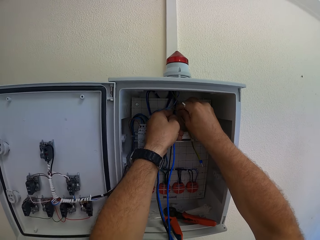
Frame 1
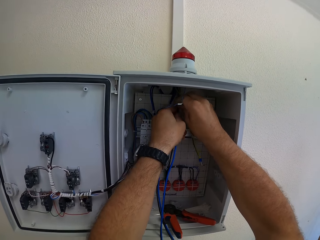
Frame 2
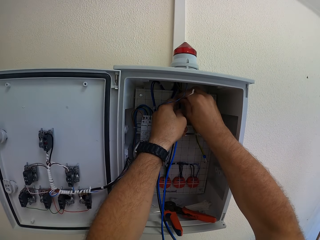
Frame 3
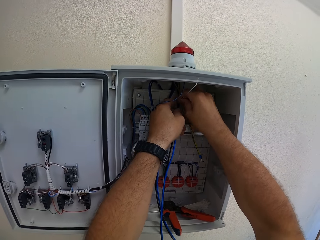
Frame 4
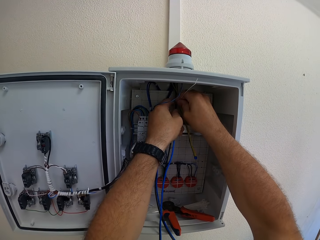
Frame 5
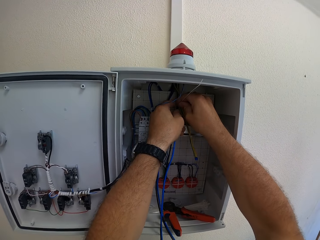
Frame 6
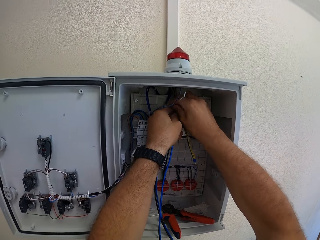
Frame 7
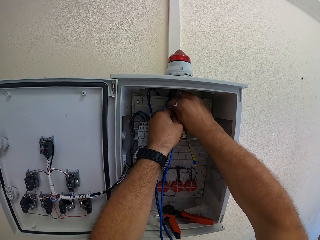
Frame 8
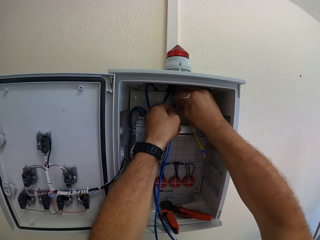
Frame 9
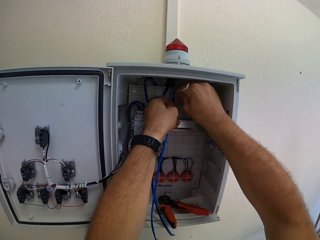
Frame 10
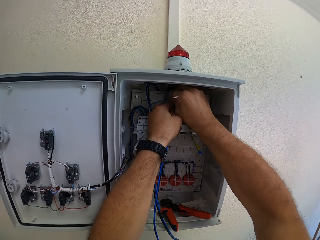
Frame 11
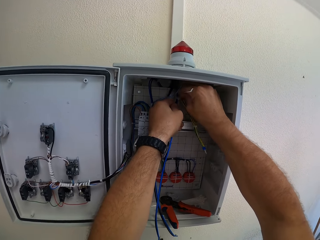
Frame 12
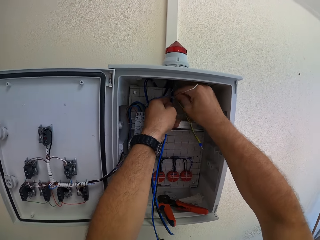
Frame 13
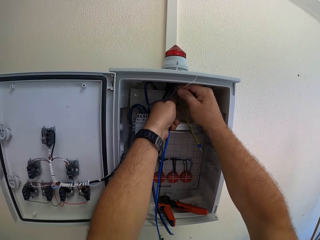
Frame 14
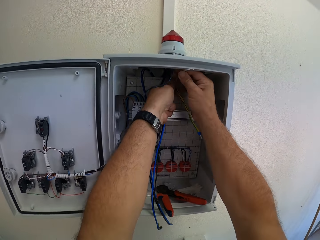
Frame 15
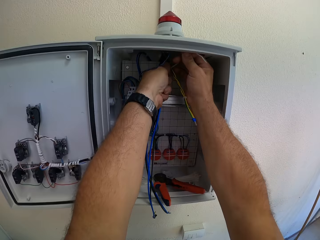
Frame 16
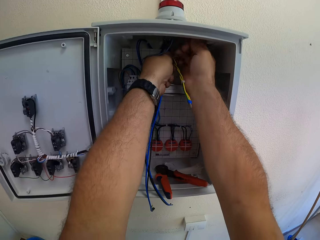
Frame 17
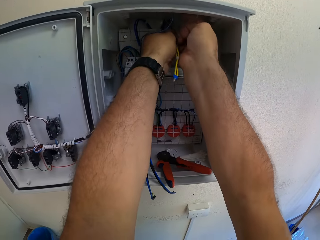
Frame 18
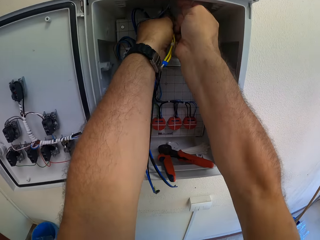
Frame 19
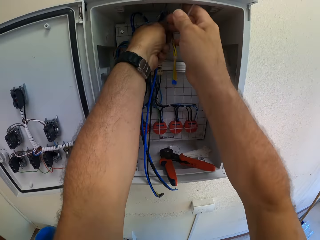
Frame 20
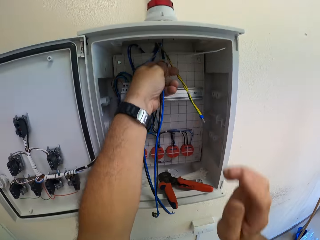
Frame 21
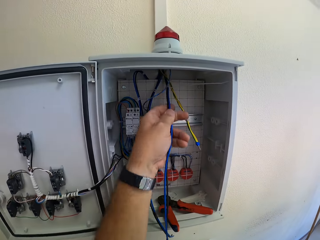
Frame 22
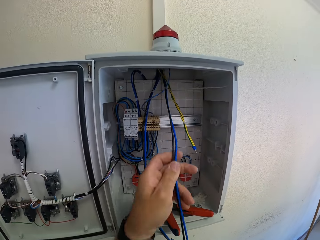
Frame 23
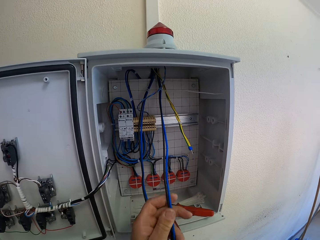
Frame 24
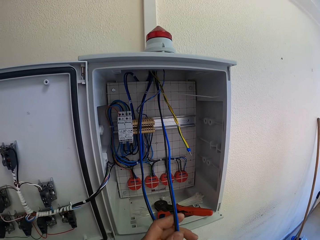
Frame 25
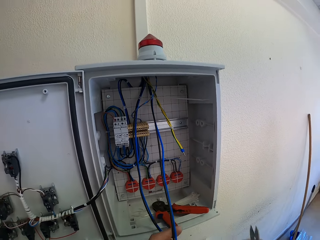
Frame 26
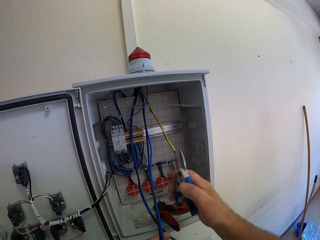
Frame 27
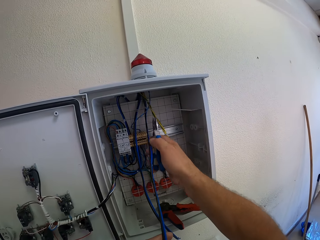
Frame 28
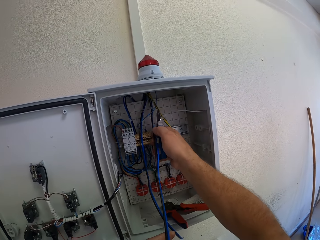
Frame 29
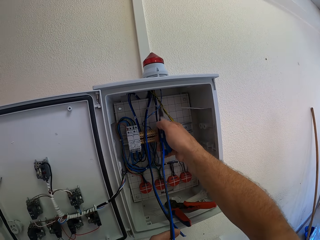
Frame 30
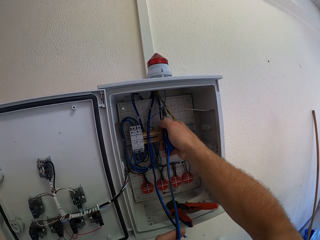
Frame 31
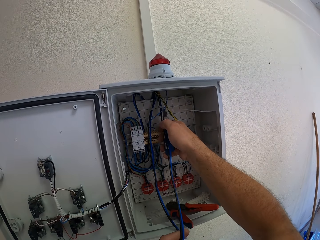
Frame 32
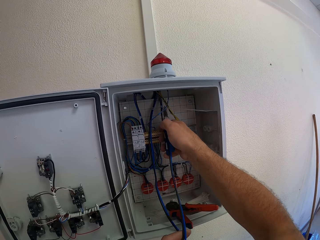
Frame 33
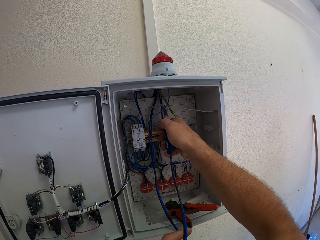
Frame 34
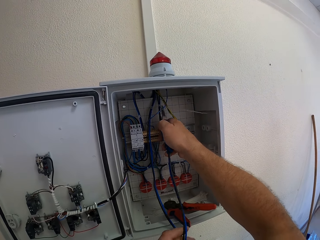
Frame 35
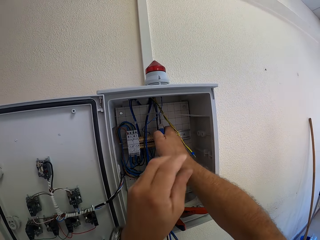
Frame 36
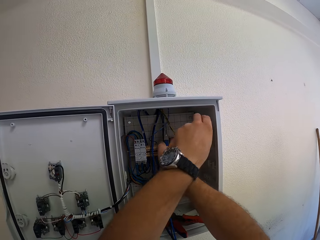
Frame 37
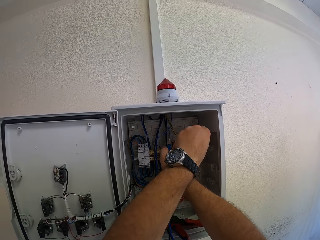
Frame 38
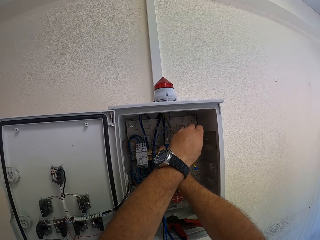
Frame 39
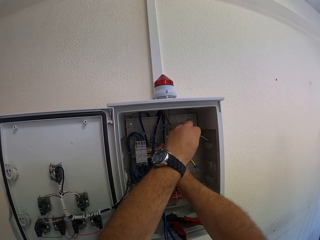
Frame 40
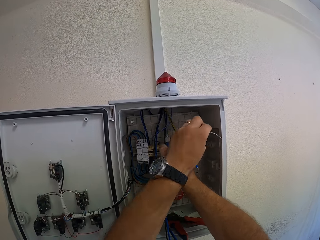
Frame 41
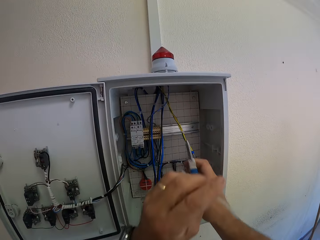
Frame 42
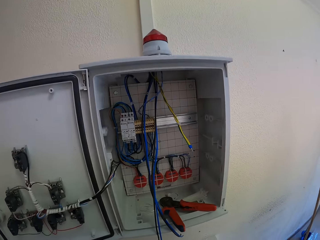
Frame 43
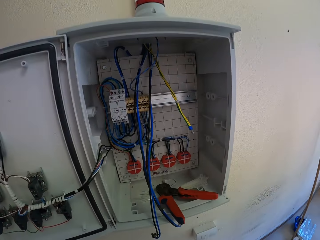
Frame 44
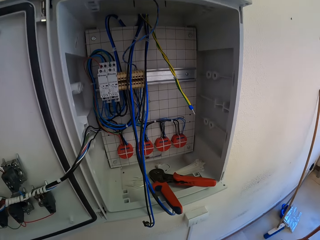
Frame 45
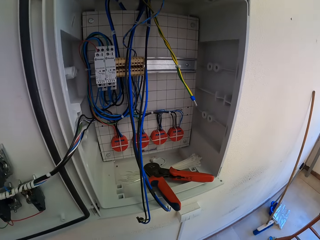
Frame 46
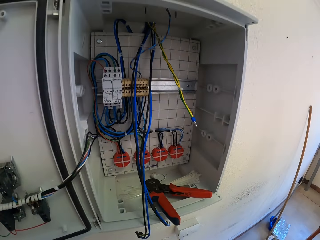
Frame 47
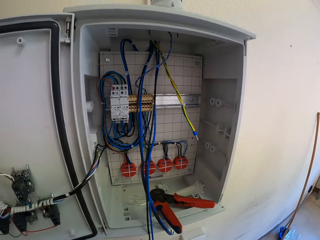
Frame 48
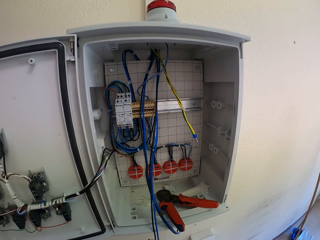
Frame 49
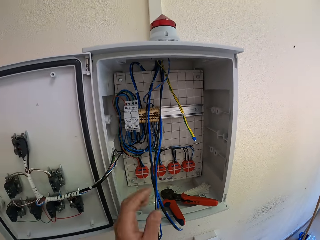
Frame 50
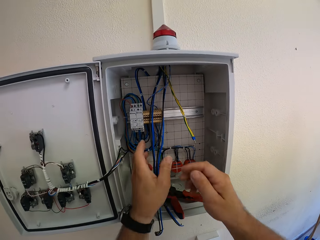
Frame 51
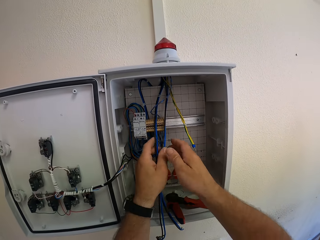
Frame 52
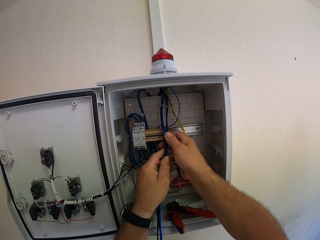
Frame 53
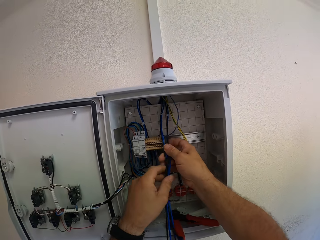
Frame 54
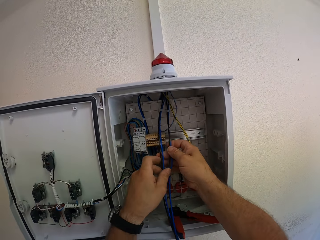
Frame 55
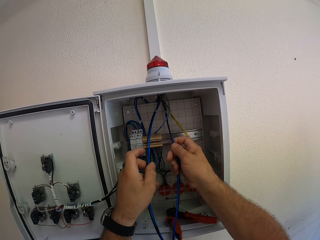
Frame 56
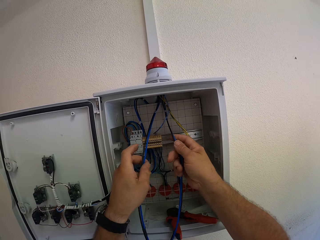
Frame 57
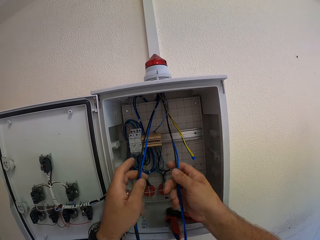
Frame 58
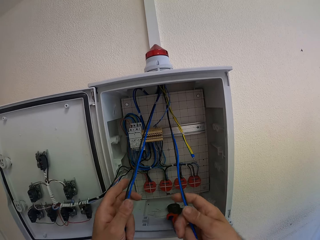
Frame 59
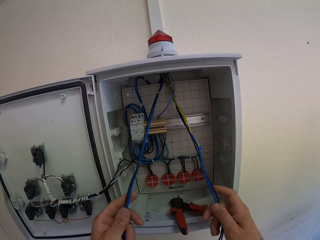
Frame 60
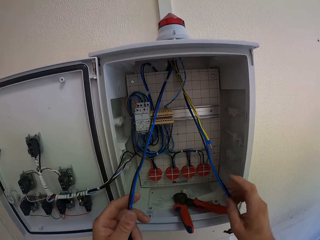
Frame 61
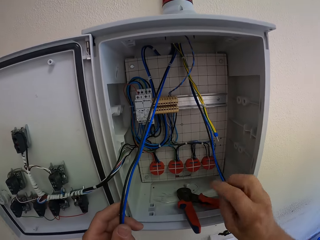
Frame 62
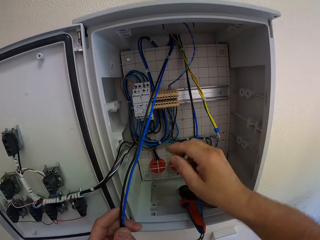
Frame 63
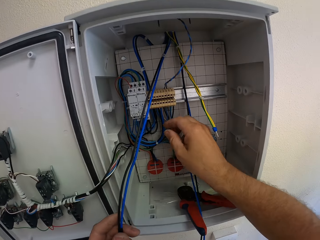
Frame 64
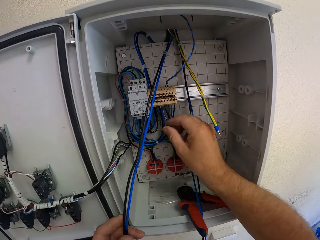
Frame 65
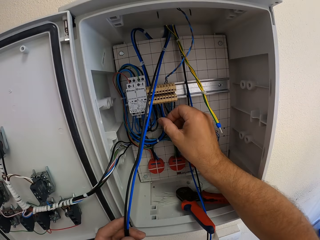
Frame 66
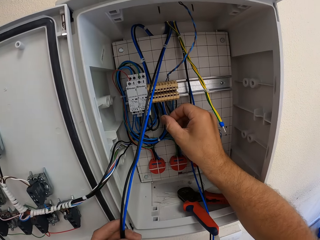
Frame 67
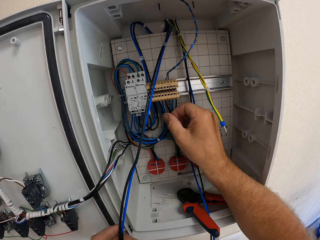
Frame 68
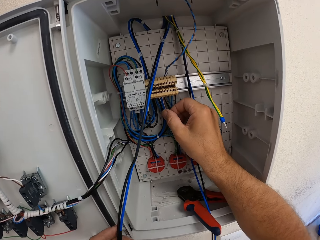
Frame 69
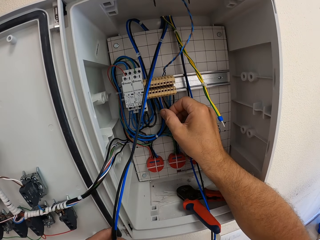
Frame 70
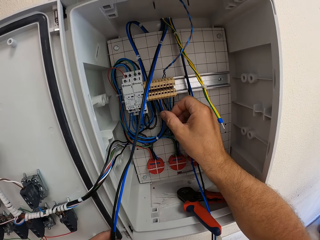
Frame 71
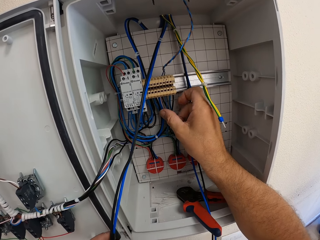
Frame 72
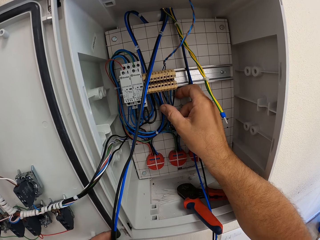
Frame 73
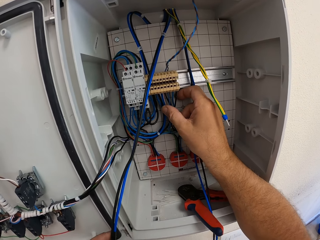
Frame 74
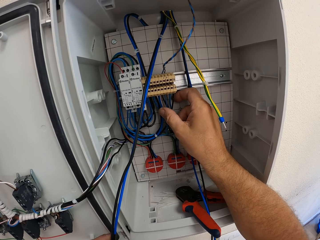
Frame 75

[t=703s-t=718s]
The camera wearer tightens the cable tie. He takes the Kevlar scissors or plier. He cuts the cable tie with the Kevlar scissors. He drops the cut end of the cable tie. He drops the plier. He adjusts the cables together and examines the wires in the meter box. He drops the wire on his right hand. He touches the cable with his right hand.

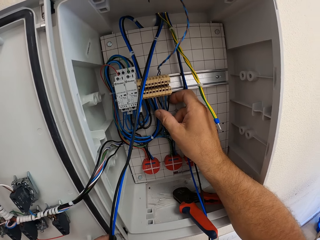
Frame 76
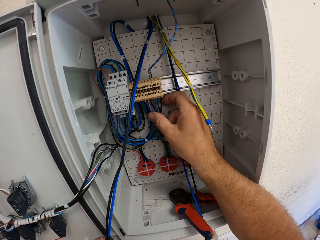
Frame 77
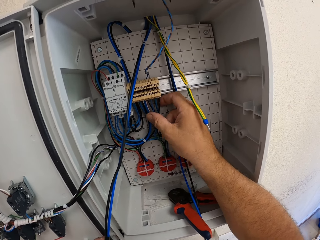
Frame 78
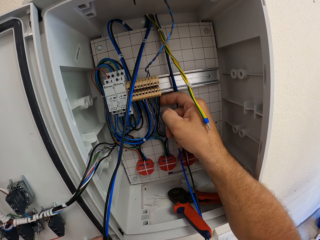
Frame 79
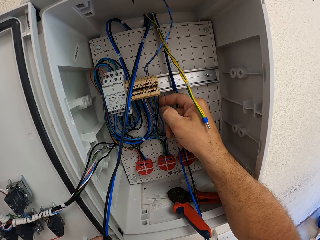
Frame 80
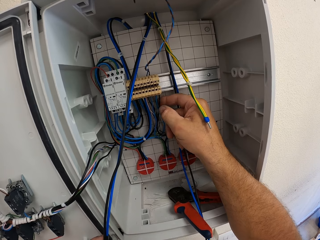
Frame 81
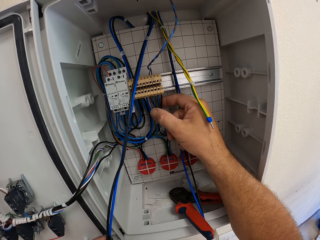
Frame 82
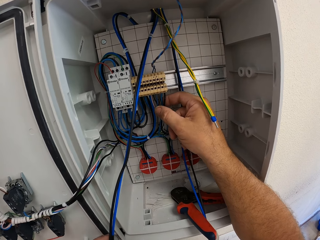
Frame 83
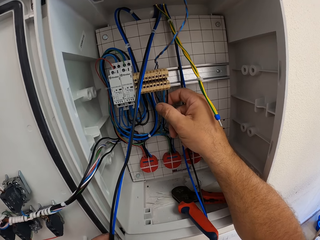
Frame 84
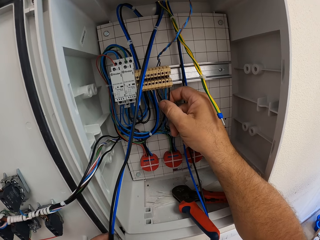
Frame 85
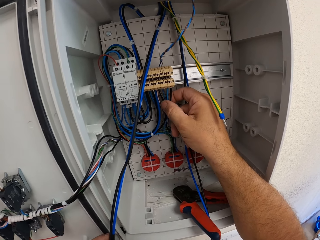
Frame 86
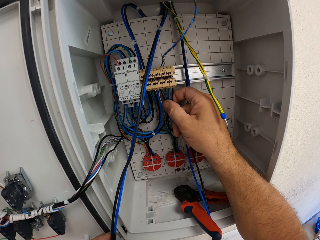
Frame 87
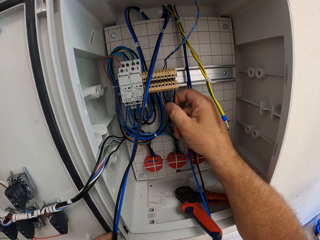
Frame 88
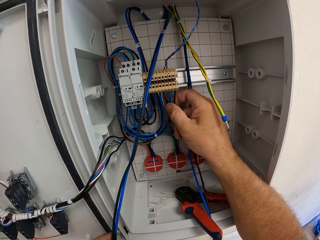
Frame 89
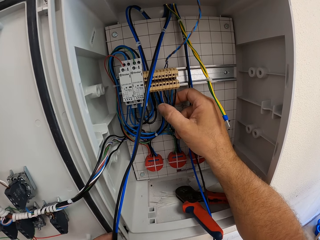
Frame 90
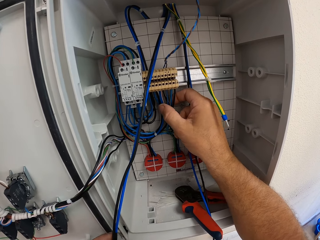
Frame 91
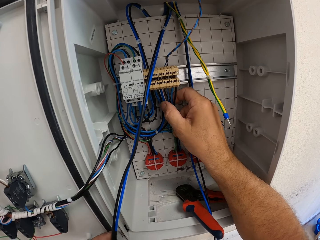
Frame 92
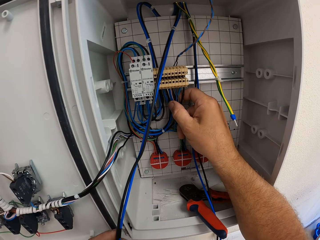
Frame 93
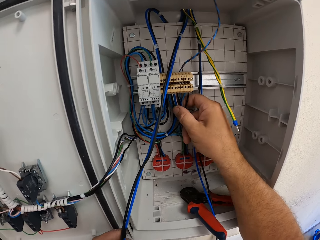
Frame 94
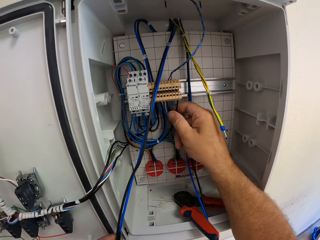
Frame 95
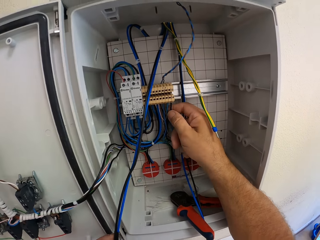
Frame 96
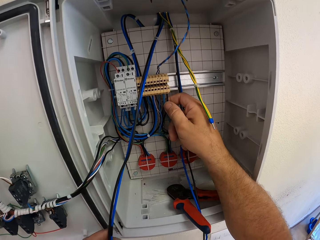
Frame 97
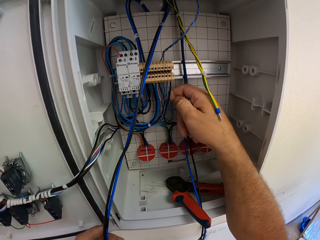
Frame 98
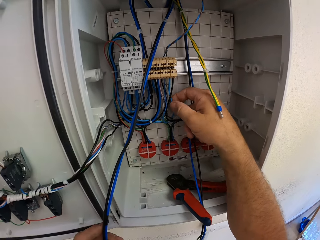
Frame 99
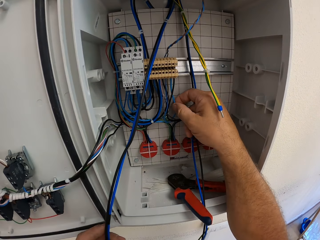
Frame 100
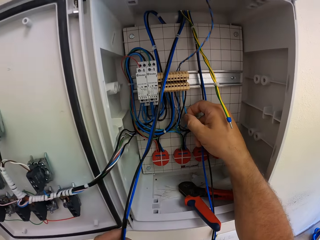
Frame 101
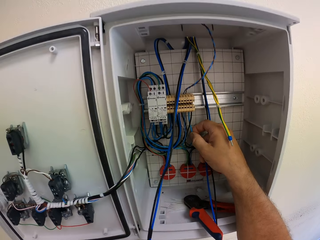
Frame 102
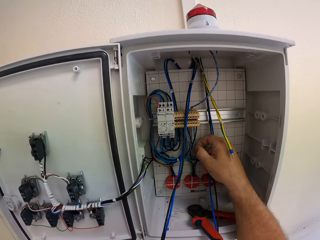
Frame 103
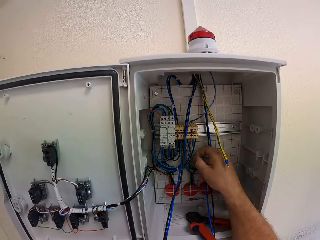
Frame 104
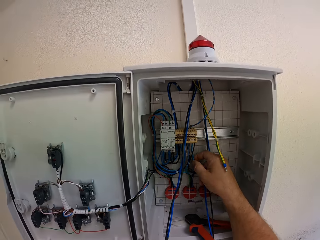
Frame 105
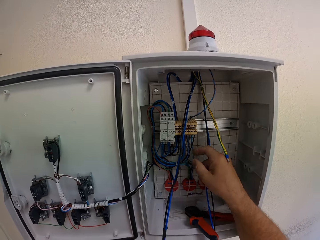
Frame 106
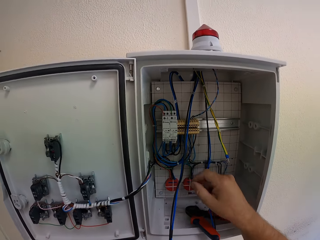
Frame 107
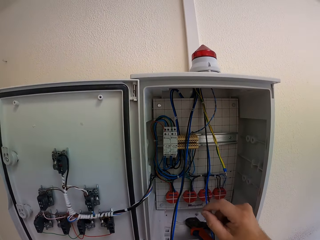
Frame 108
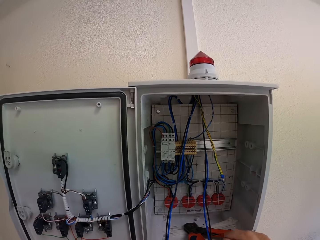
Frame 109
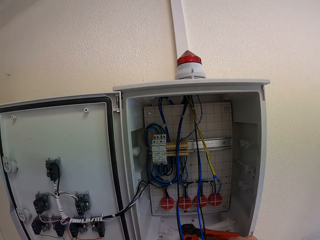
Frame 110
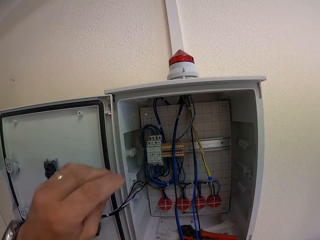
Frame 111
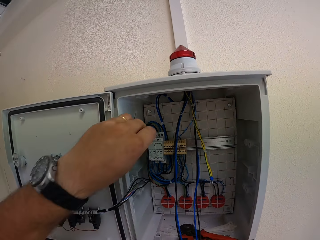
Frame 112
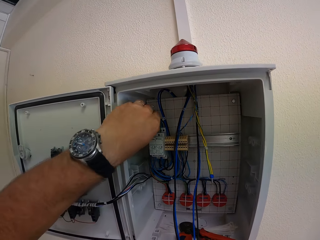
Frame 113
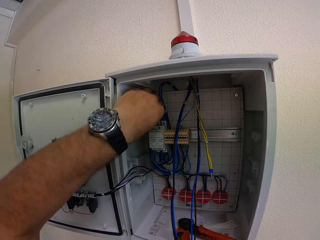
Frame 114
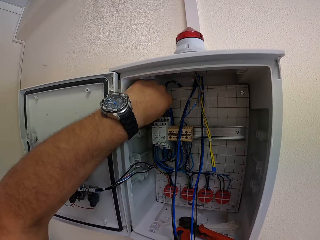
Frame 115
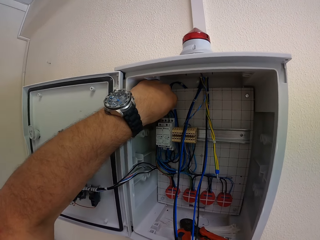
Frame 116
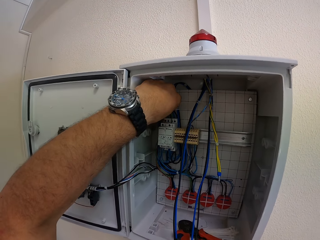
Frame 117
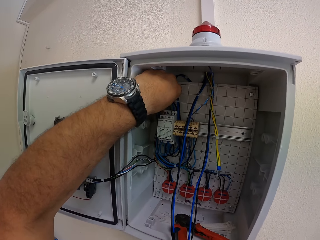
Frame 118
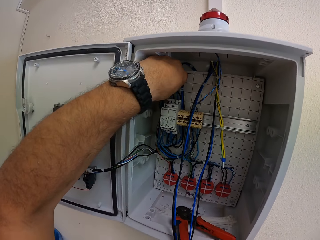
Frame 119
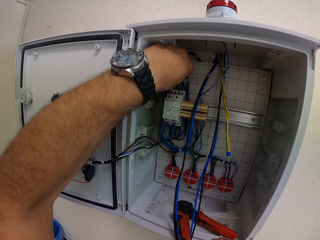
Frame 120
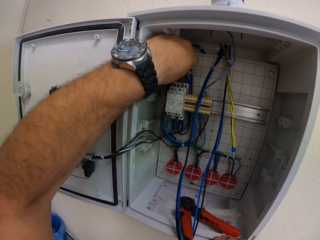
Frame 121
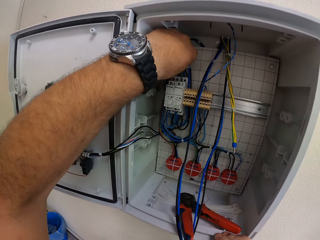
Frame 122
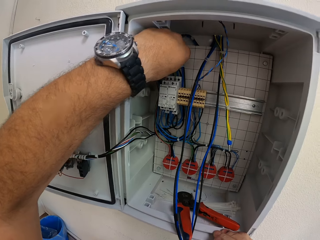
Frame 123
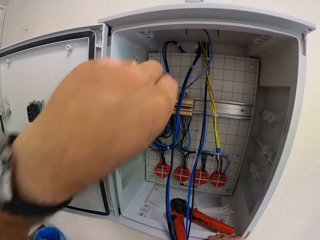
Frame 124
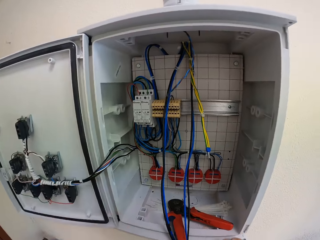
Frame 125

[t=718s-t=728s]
The camera wearer removes his right hand from the cable. He touches the terminal block with his left hand.
